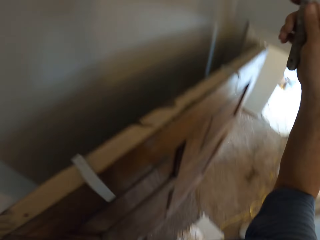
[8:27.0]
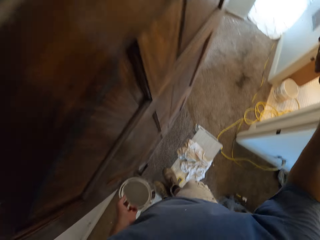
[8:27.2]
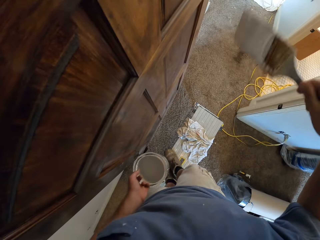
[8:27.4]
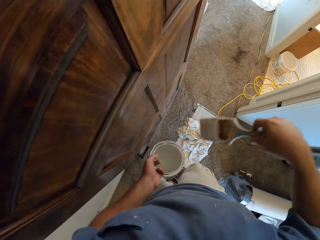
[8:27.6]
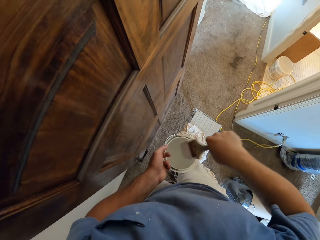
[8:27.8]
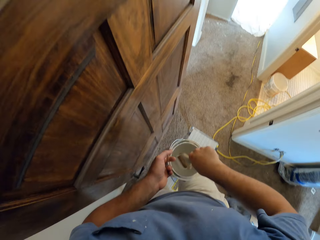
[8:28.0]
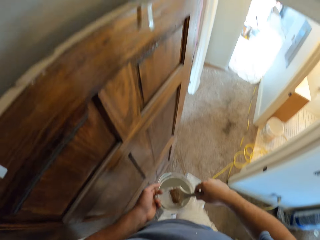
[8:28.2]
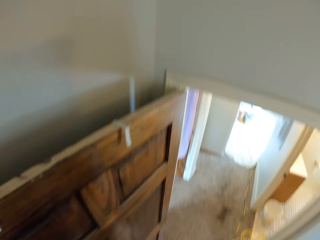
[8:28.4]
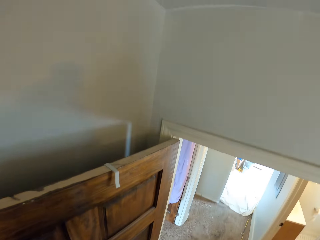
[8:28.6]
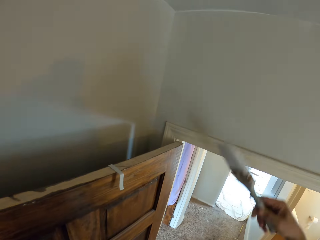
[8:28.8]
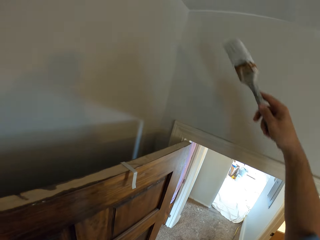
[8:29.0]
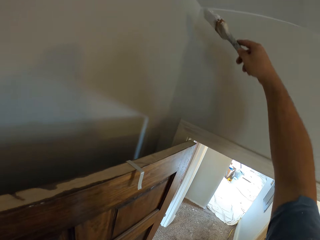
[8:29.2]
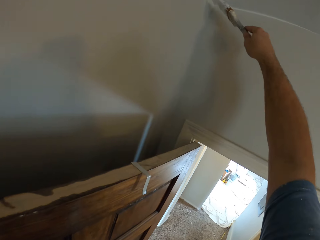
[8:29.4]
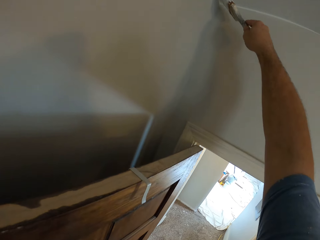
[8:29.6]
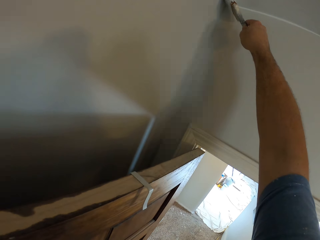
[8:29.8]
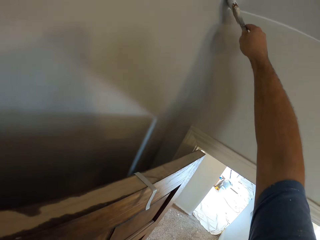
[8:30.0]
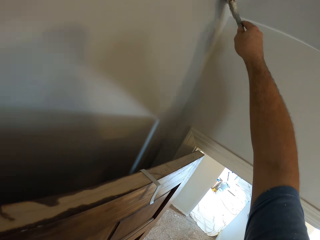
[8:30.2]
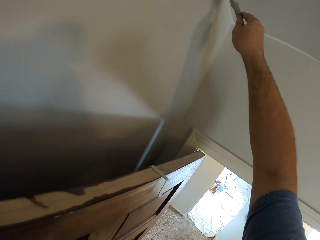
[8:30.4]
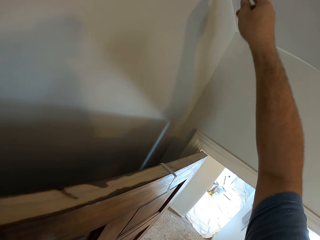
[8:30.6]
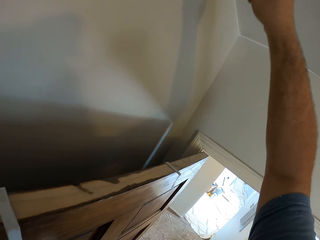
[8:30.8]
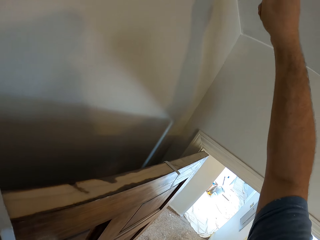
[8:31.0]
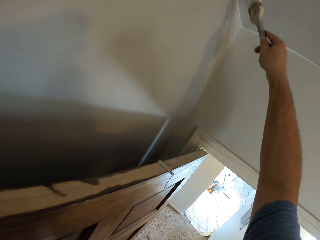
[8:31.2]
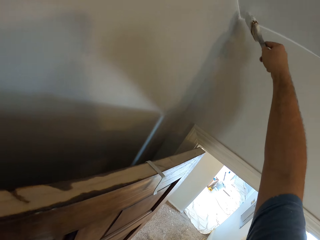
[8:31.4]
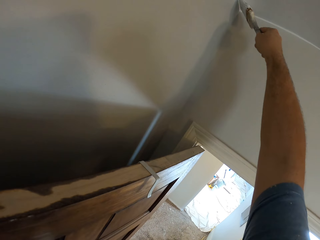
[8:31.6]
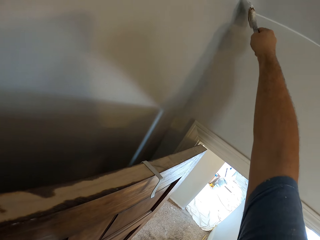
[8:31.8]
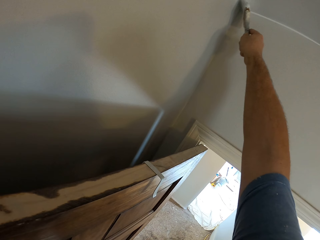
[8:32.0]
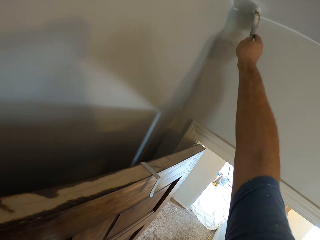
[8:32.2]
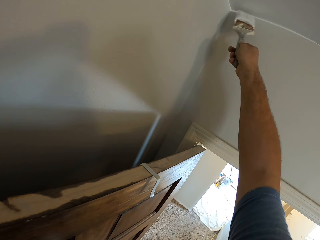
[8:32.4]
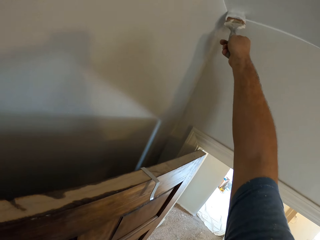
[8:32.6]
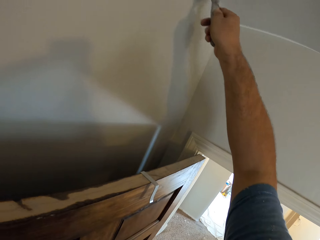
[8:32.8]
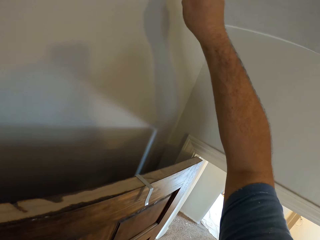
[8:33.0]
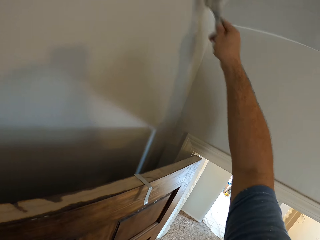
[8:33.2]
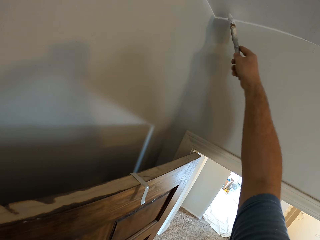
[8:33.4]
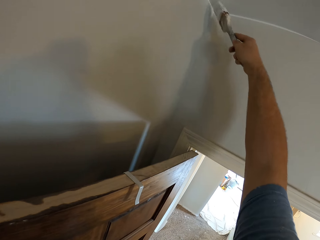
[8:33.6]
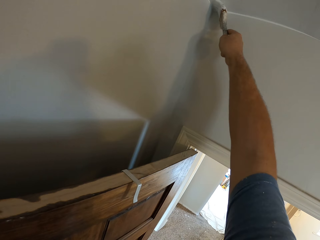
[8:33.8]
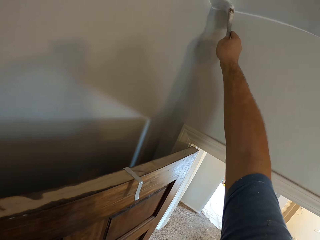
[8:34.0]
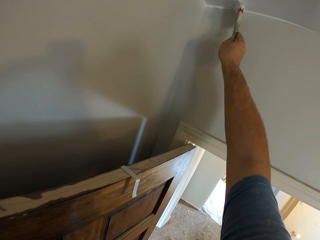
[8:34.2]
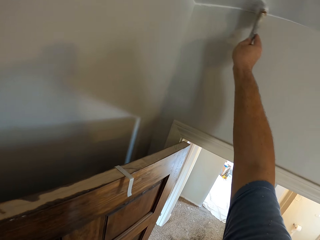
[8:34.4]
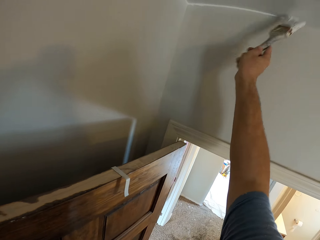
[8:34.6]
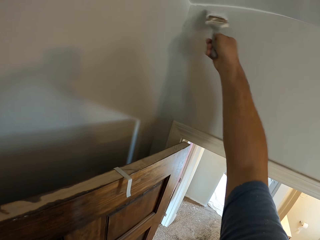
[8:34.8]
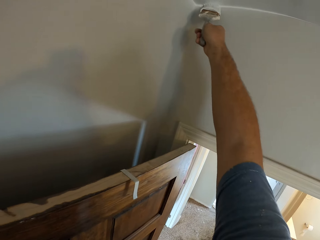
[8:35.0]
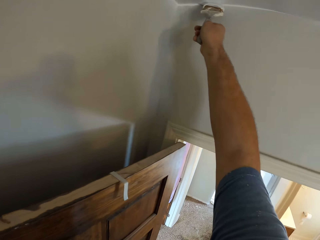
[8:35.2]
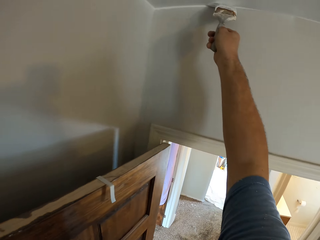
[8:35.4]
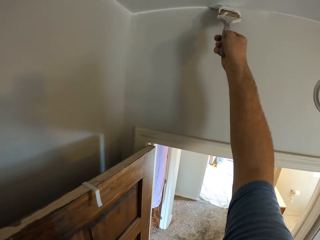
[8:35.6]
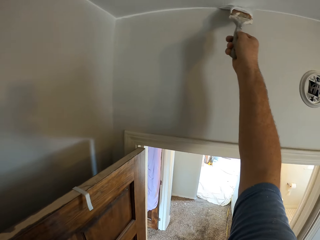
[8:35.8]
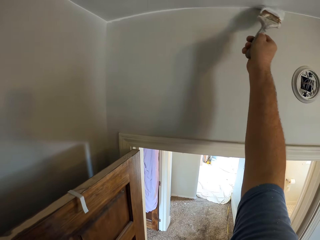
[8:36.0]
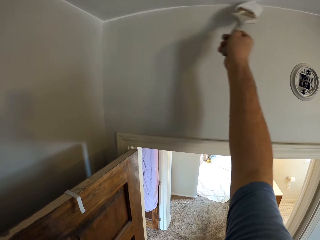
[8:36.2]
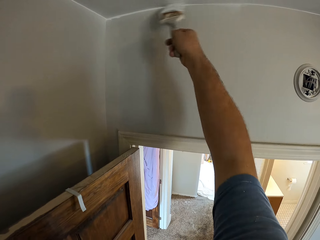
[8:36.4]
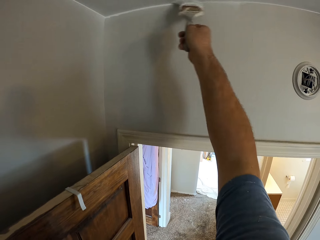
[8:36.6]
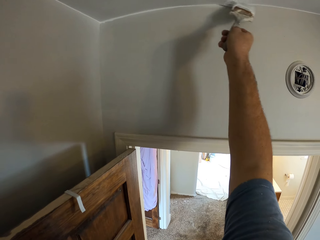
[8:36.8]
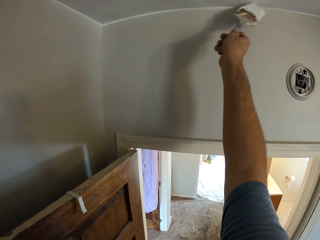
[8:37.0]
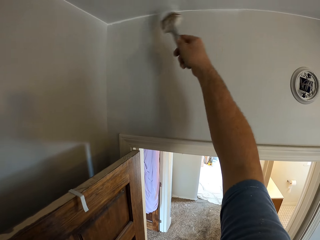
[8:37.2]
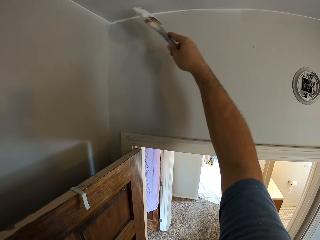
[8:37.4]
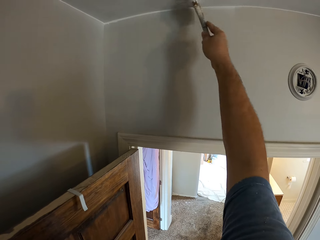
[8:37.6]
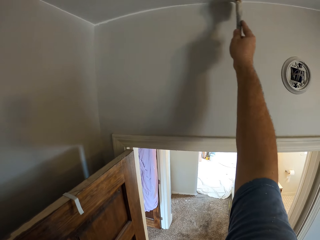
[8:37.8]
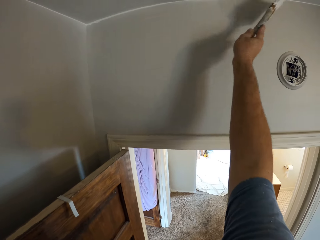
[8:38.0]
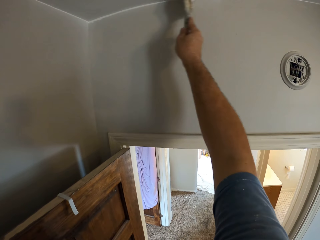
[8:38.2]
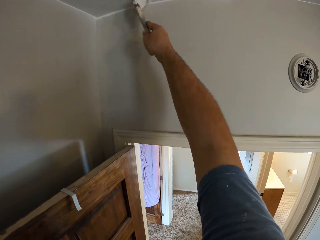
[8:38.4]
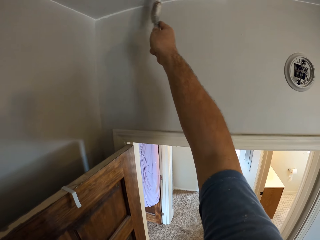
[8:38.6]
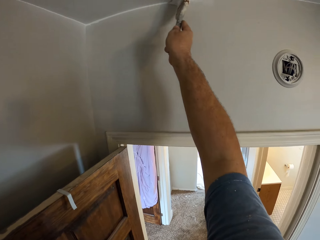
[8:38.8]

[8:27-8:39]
The camera wearer dips the paintbrush into the paint container. They remove the paintbrush from the paint container. They paint the ceiling corners using the paintbrush.

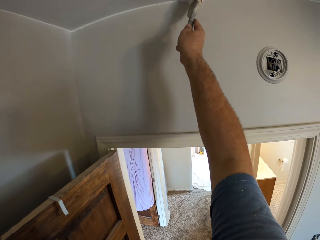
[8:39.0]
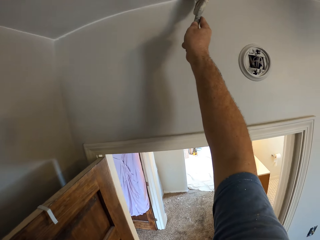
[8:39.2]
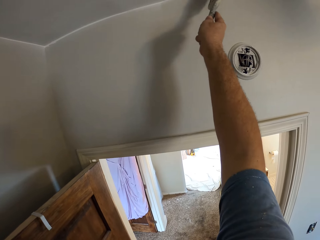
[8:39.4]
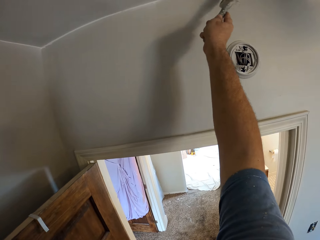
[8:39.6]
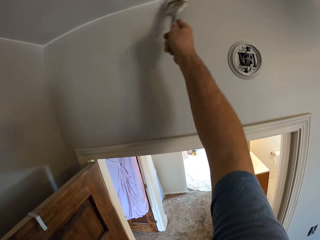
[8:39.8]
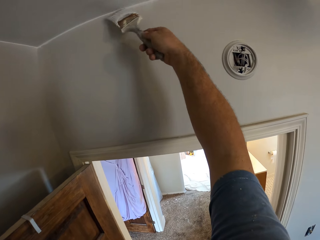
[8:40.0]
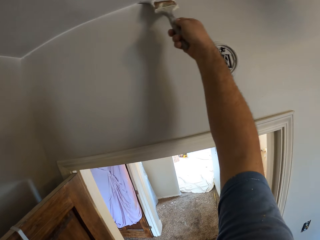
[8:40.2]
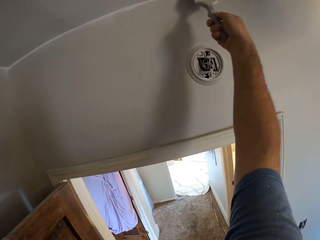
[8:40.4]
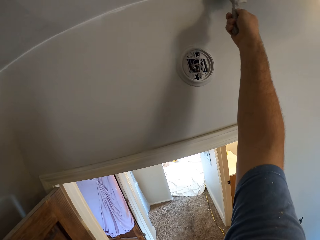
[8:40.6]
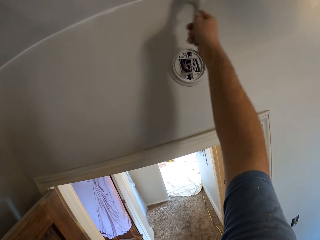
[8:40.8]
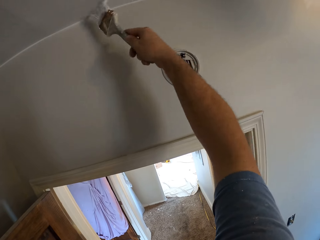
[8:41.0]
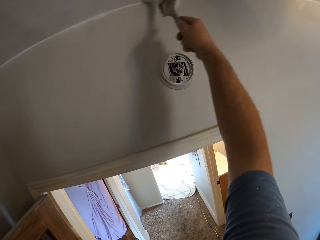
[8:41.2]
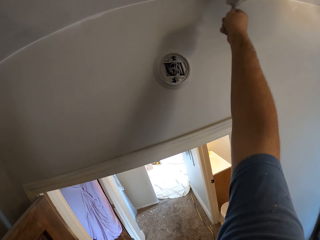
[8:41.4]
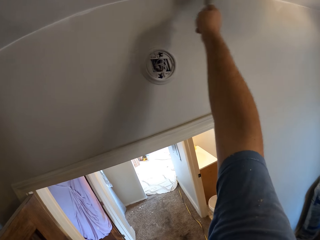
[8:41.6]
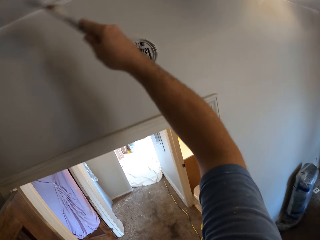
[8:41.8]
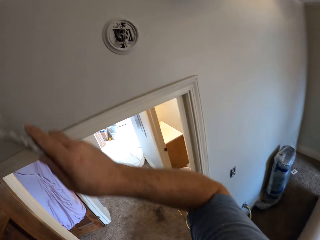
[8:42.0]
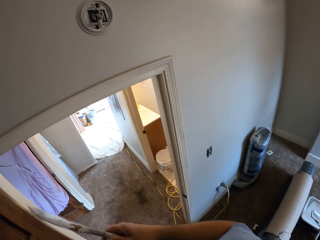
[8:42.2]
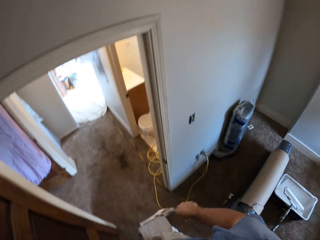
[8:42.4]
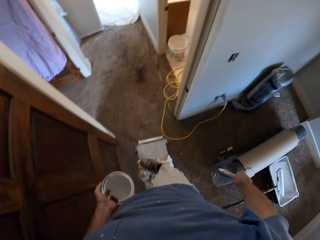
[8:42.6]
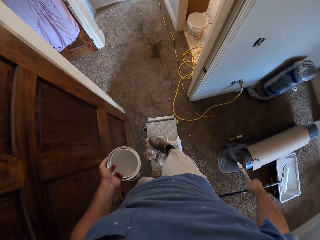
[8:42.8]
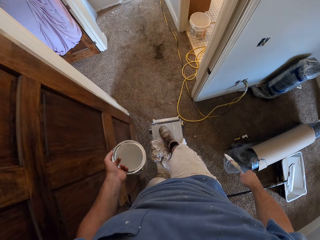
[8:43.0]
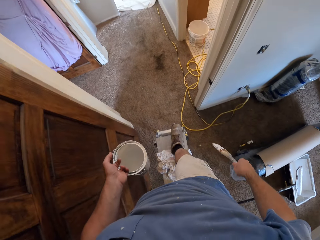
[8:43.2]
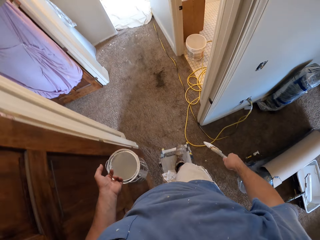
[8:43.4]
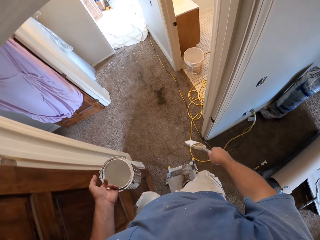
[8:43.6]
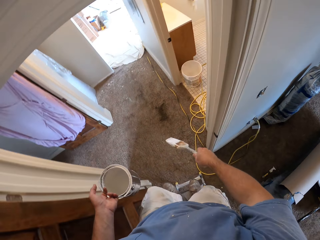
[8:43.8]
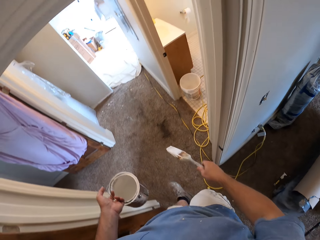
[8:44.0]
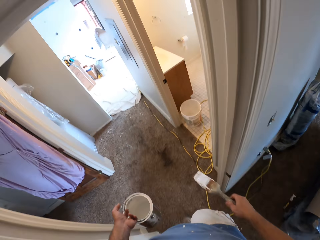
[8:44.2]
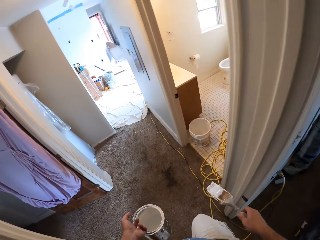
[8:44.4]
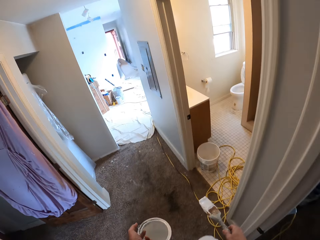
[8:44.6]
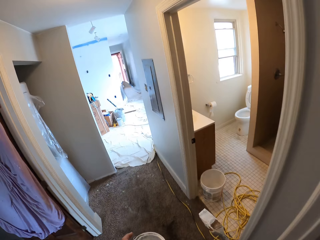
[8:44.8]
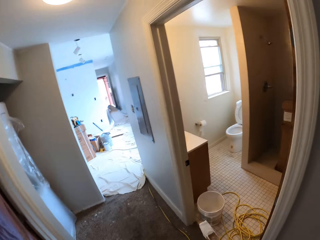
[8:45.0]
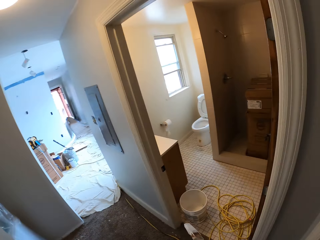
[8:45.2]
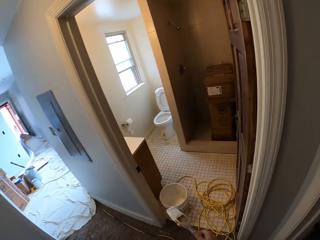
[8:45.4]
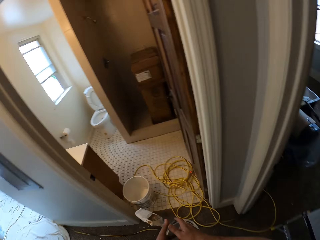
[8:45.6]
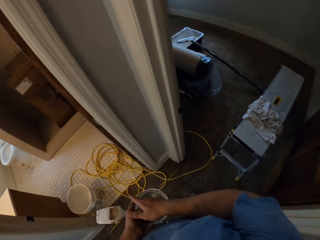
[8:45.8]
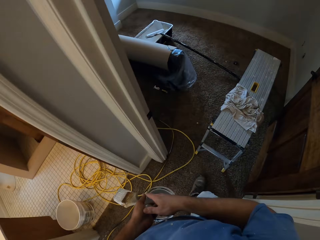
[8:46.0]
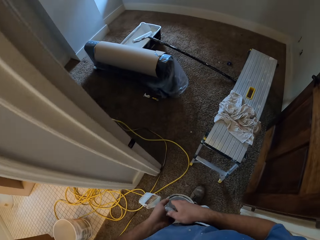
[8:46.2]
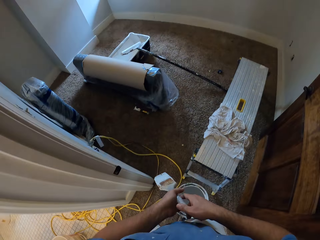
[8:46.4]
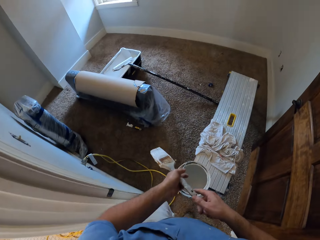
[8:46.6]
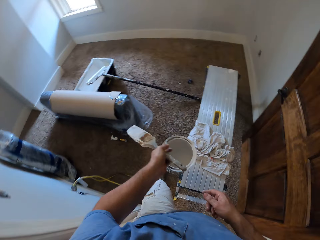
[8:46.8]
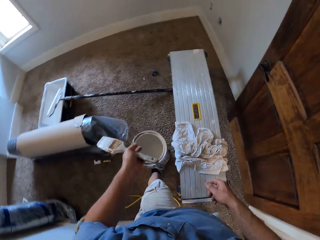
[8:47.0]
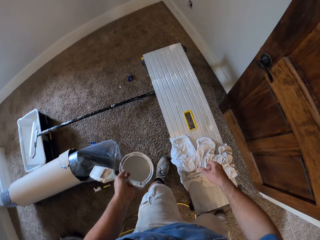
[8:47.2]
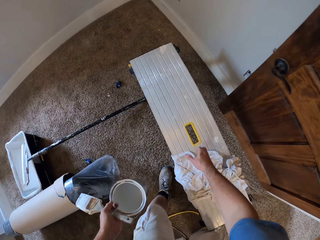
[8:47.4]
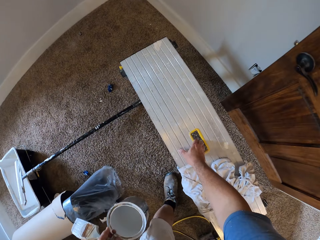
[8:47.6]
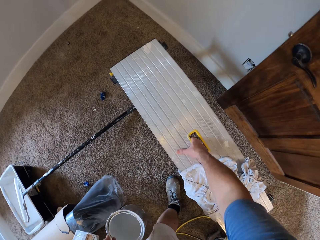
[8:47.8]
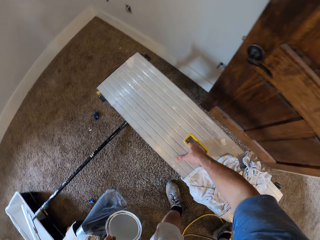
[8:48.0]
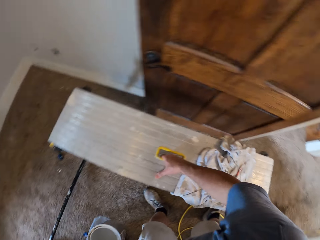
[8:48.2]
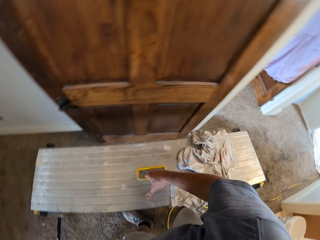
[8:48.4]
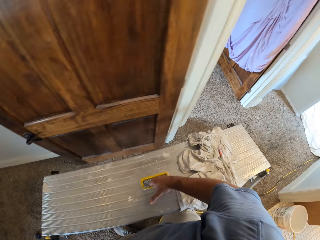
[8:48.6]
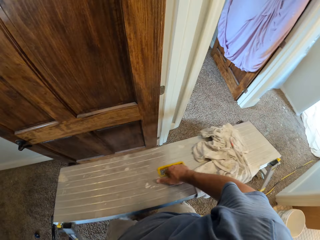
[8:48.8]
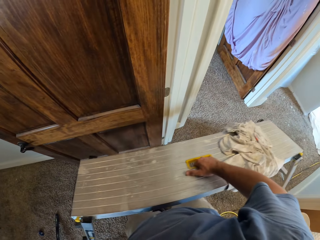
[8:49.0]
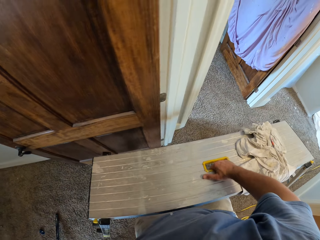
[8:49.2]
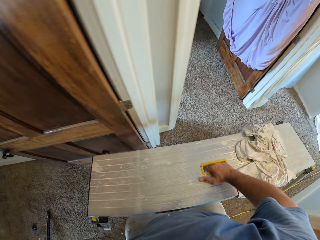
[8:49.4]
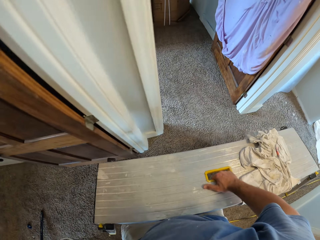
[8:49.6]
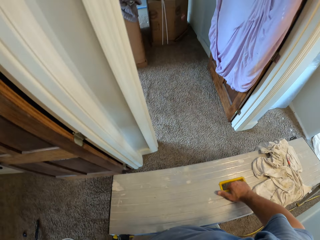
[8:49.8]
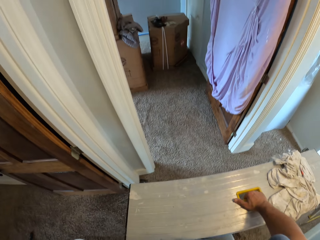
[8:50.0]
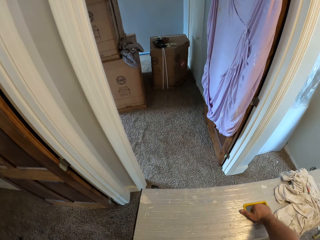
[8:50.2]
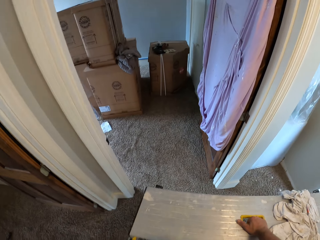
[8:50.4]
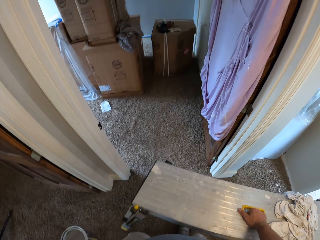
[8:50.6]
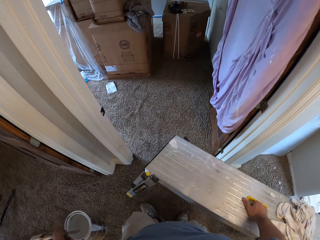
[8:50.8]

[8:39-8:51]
The camera wearer looks down. He steps down from the step stool. He walks around in the room. He passes the paintbrush from his right hand to his left hand. He turns around. He picks up the step stool from its handle. He carries the step stool to another room.
